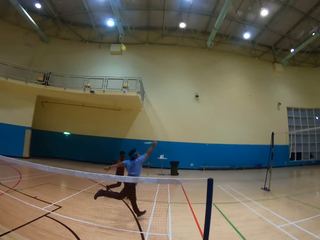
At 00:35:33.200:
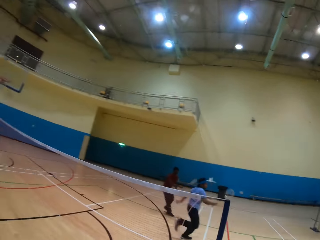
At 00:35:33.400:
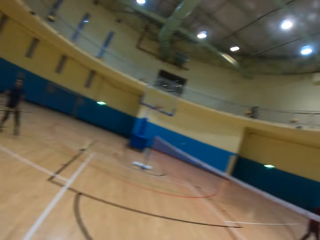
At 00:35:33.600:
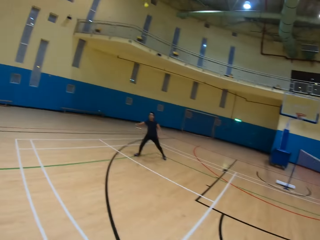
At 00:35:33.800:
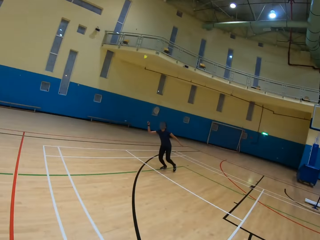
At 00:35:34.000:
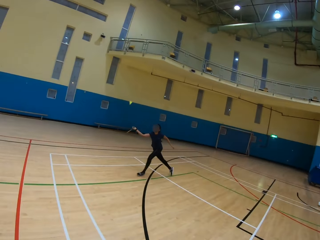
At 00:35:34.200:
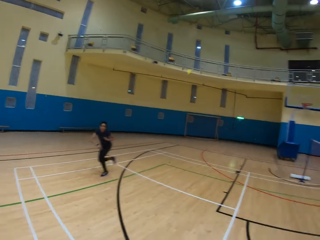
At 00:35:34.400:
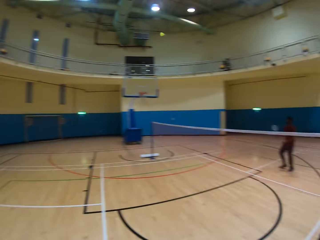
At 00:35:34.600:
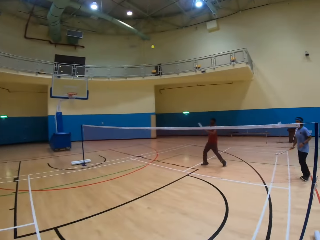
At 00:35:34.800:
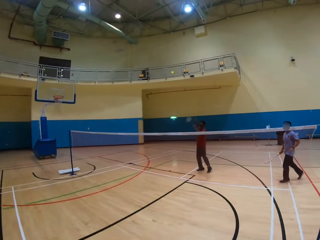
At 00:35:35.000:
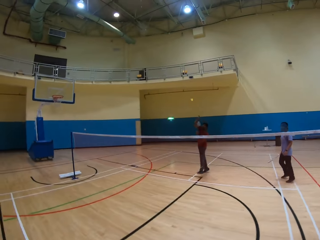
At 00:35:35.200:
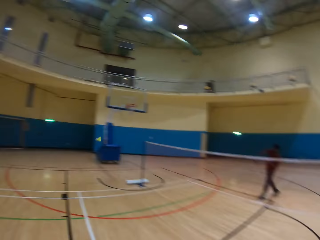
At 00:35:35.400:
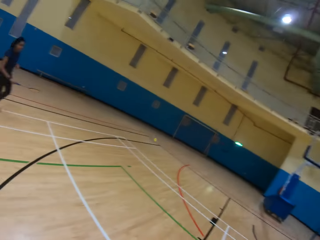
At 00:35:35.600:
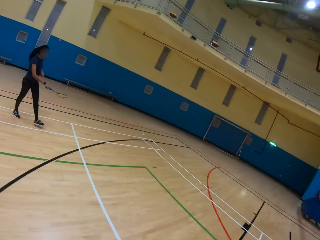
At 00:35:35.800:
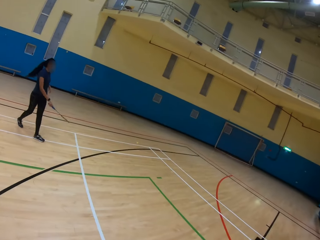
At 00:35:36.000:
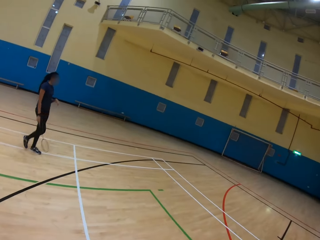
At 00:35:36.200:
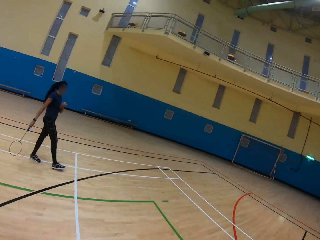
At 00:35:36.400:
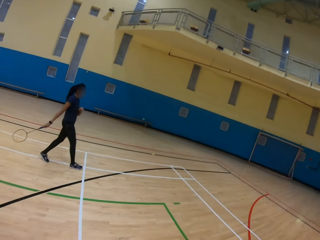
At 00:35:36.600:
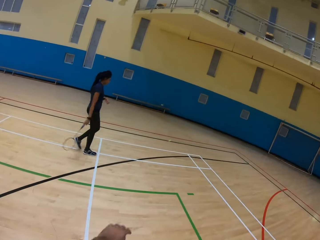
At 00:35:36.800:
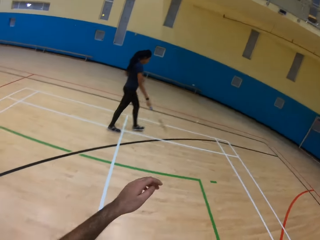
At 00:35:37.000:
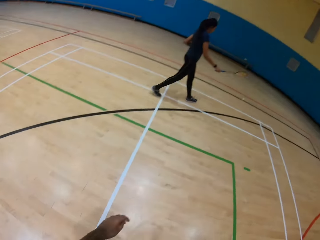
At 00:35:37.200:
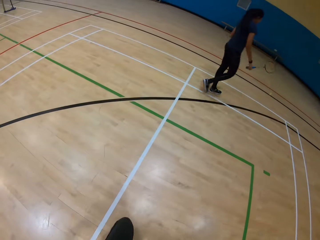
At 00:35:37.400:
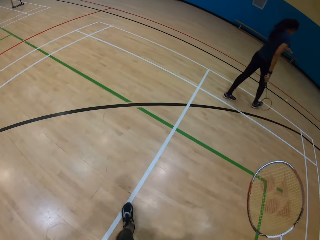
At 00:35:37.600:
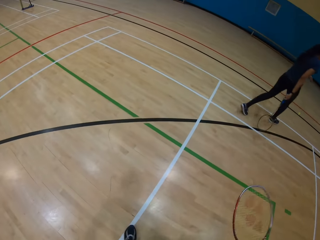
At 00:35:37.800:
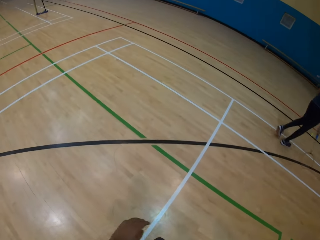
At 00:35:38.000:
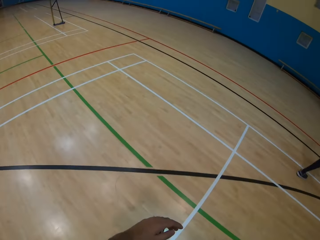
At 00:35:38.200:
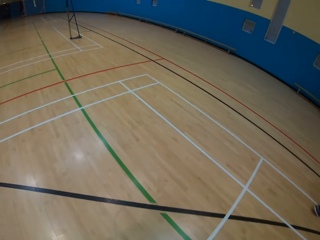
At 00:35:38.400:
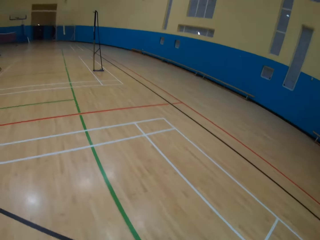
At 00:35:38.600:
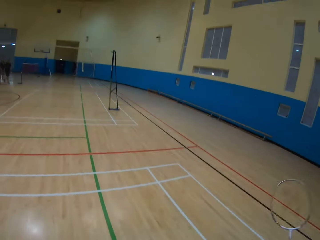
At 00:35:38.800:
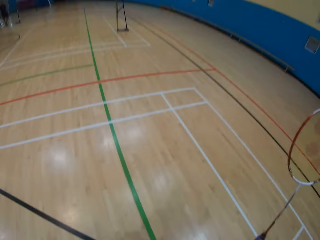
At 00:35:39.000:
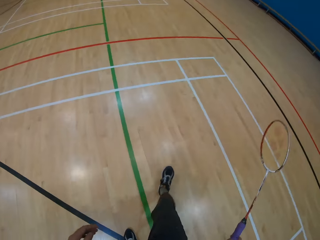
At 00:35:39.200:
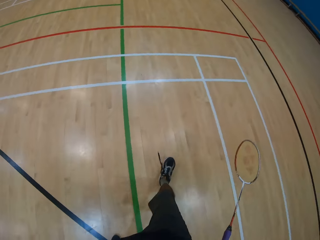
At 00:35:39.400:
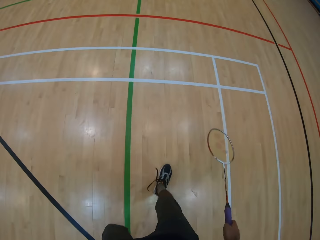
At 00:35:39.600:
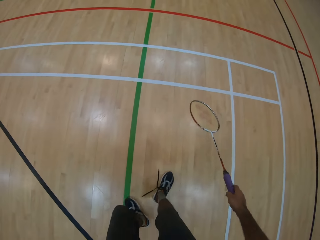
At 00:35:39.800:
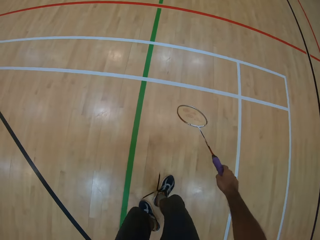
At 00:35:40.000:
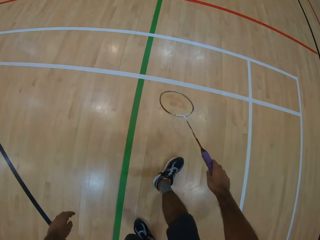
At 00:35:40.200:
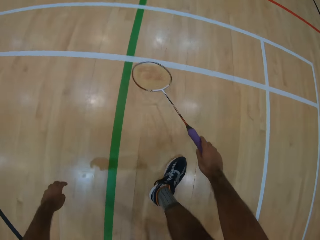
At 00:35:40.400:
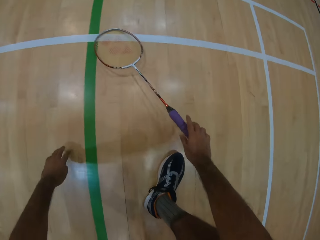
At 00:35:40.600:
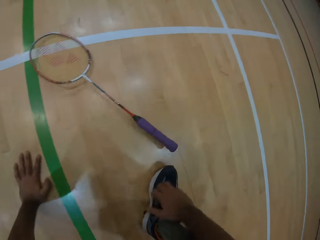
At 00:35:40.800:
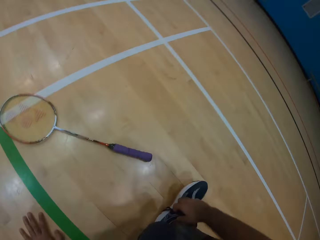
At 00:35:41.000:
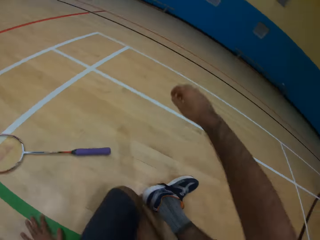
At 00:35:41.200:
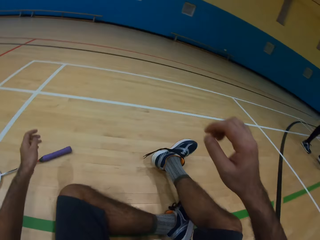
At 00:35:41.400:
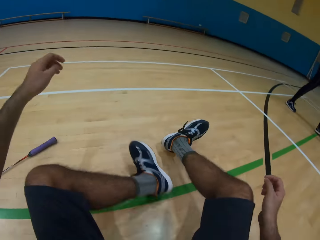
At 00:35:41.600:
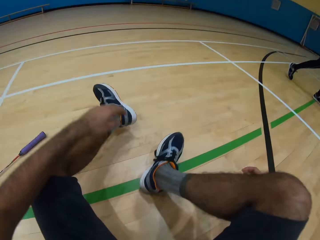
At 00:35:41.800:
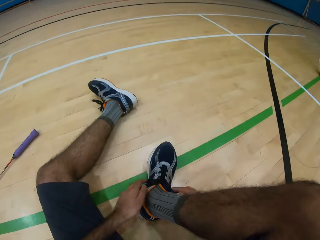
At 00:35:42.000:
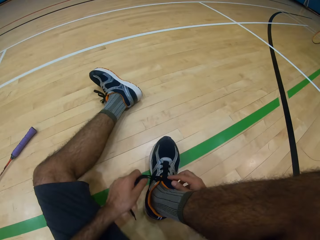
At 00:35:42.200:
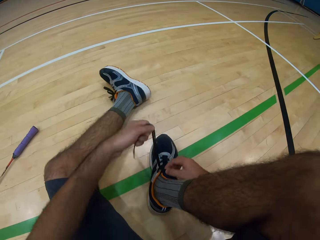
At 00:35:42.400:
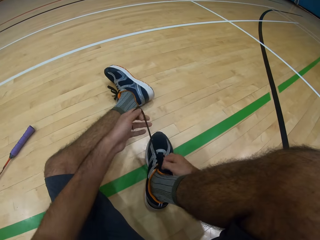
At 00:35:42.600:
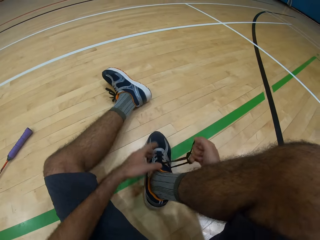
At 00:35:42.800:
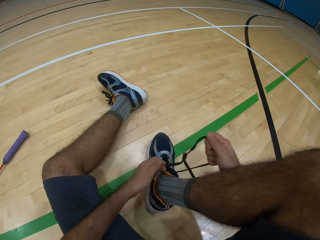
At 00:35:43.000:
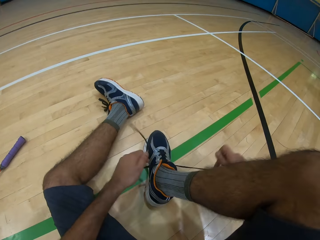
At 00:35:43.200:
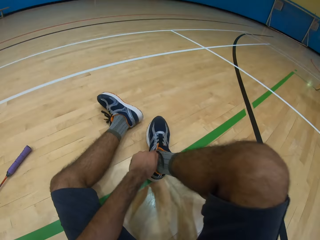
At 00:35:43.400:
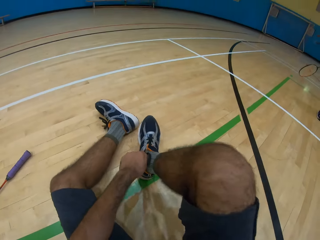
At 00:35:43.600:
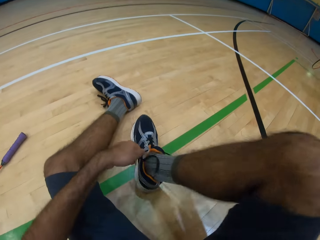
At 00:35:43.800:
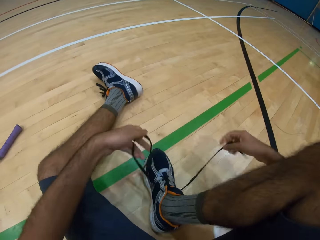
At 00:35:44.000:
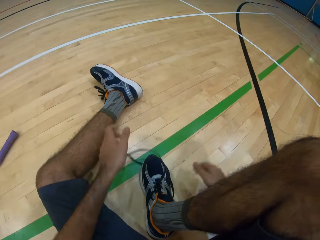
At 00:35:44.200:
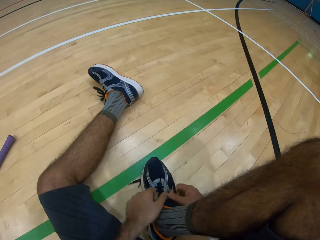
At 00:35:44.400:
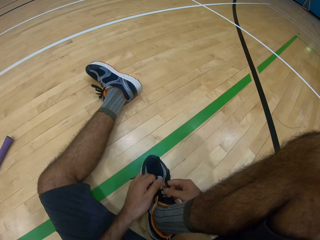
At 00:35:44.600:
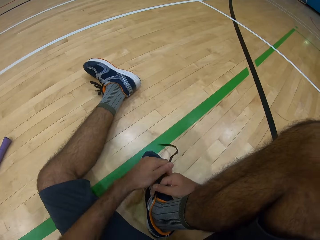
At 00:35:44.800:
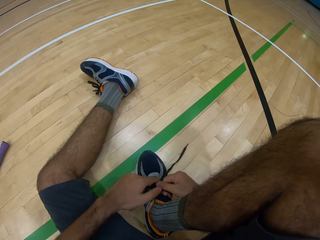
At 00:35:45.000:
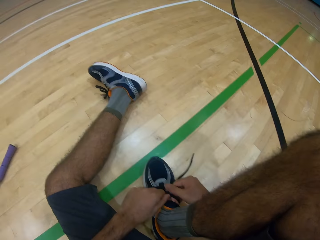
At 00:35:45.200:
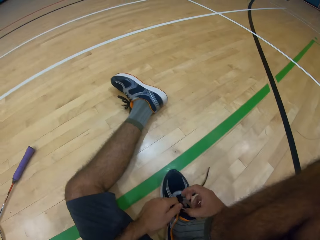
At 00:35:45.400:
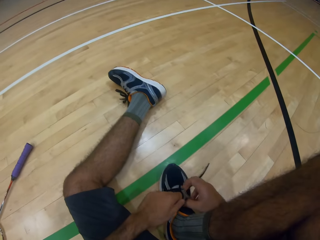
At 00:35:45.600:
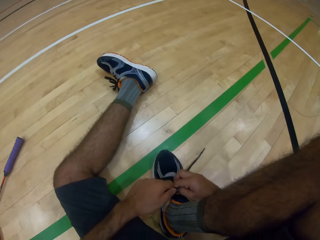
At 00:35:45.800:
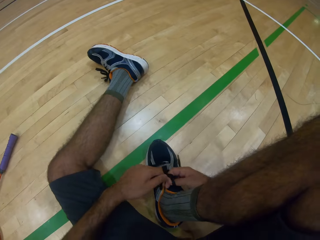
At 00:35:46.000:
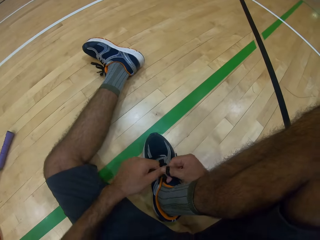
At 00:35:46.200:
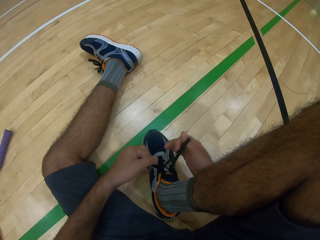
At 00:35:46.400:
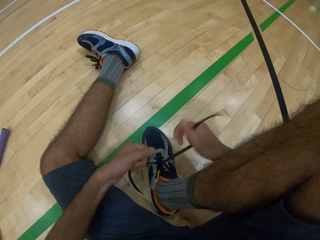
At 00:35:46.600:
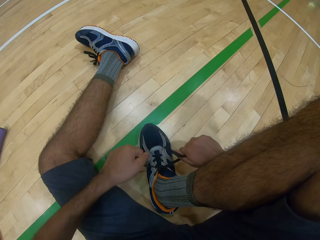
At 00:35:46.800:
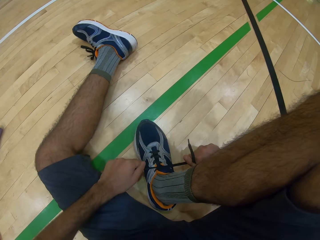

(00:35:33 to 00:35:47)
A man hits the shuttlecock. A woman hits the shuttlecock. Another man hits the shuttlecock. The camera wearer walks around the playing ground. They put the racket down, sit down, and tie the shoe laces.

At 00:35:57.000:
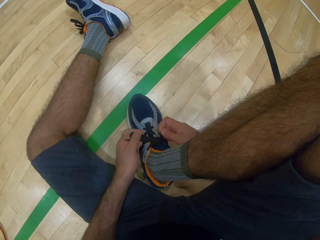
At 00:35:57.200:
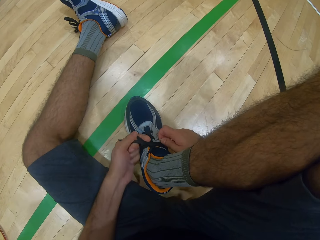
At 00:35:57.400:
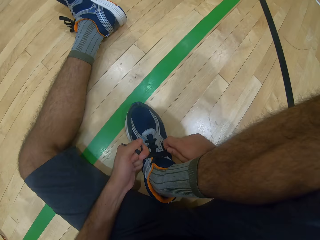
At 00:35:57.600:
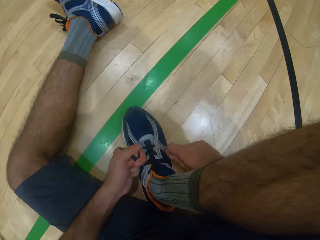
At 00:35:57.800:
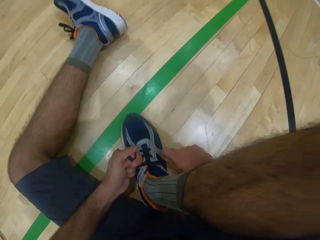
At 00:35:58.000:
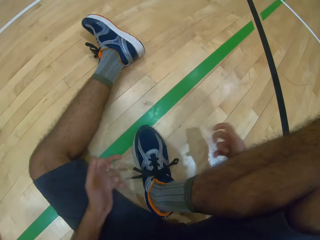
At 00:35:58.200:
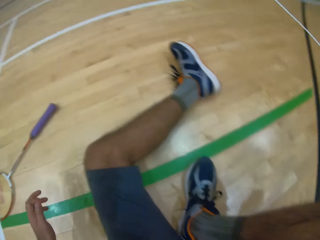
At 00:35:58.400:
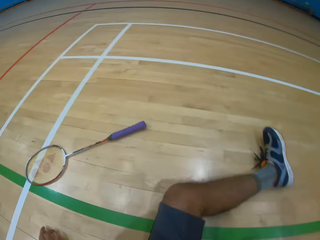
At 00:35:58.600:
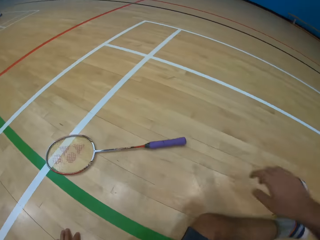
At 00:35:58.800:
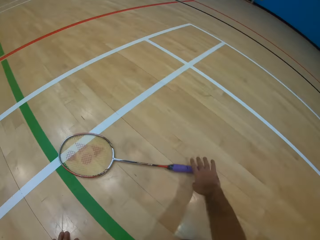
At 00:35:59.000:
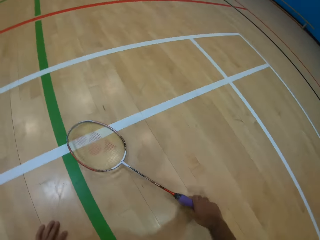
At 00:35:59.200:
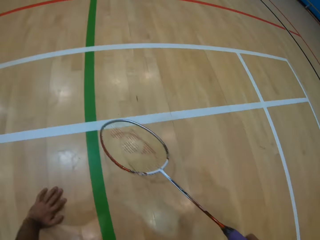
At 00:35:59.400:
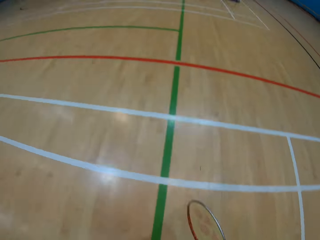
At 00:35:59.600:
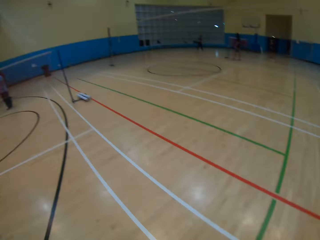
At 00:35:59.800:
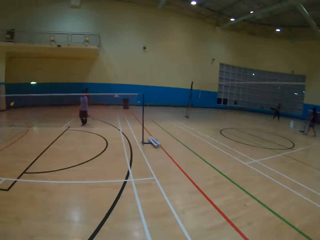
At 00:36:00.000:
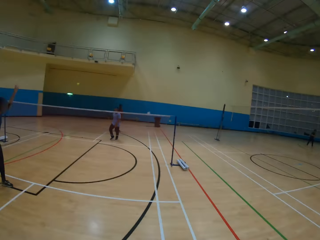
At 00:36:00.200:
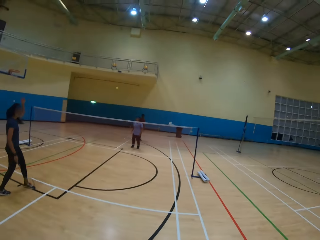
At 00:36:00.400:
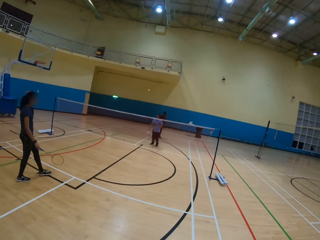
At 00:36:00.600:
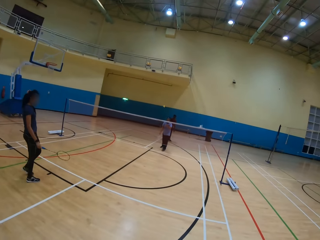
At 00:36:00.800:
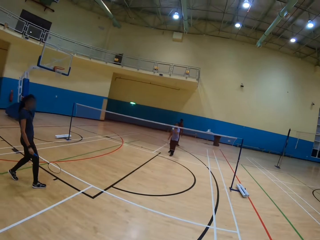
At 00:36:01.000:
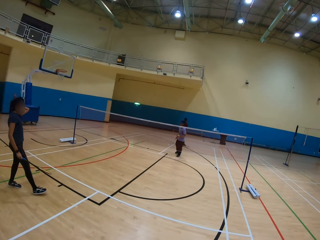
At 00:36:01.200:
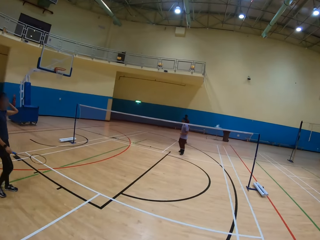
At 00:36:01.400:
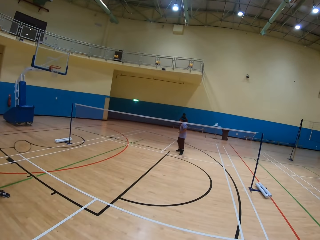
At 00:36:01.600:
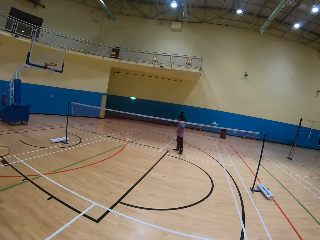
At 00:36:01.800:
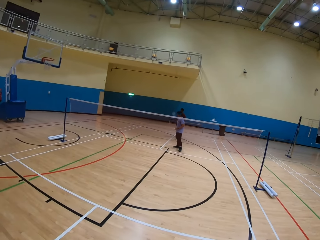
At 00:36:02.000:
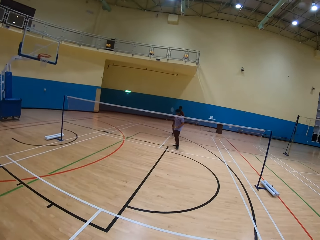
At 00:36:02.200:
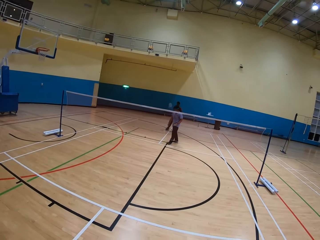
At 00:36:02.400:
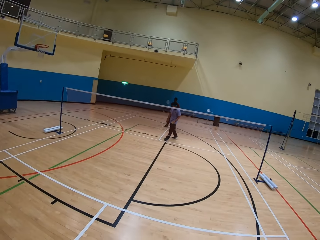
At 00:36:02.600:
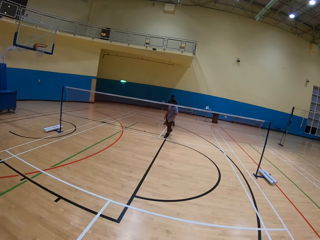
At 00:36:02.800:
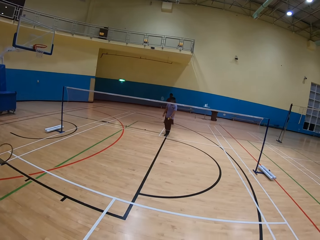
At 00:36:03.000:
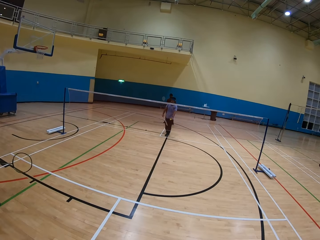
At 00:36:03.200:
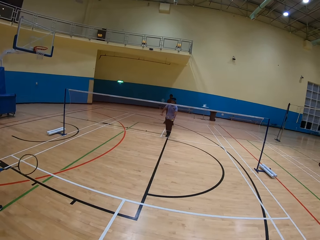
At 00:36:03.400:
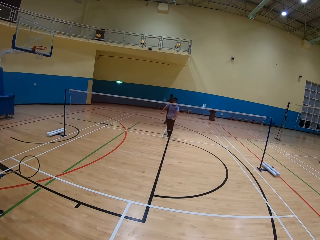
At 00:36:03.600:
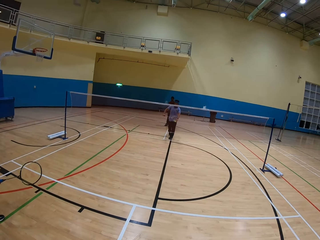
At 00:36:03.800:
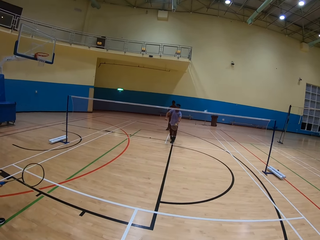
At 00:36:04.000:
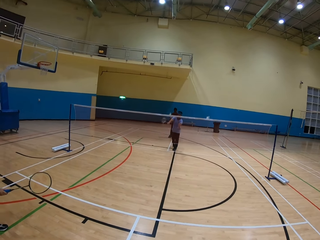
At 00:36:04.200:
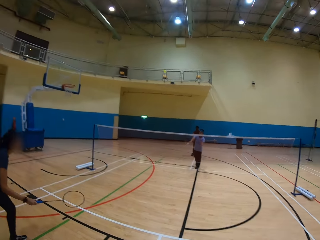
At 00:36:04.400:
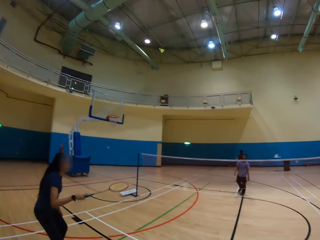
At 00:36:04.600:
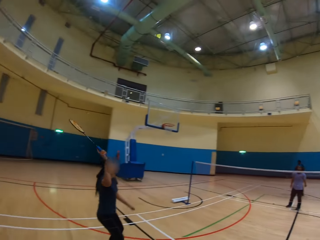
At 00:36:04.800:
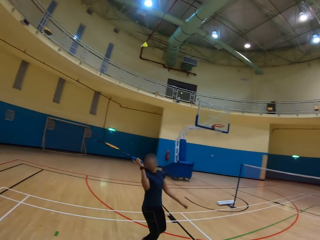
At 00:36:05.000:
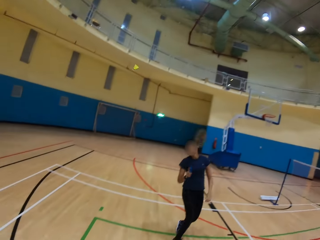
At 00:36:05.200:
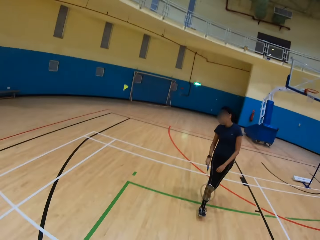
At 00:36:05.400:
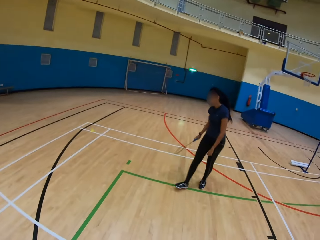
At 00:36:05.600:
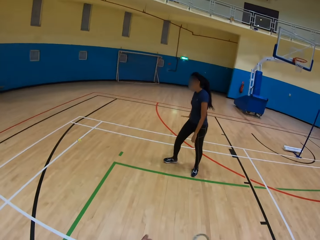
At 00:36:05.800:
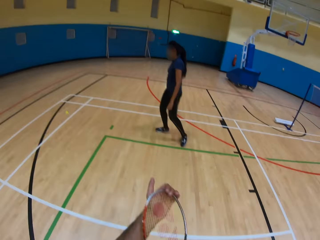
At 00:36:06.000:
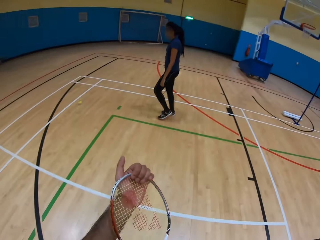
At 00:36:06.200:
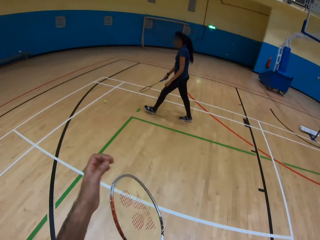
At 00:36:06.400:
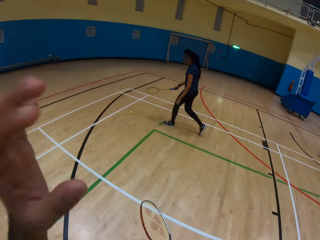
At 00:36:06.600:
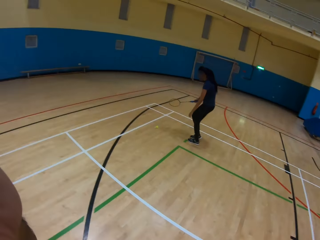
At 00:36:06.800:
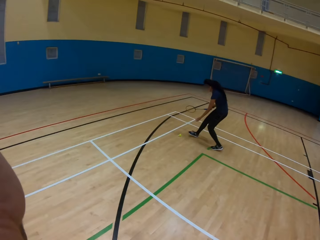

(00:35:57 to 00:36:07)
The camera wearer picks up the racket on the ground. They look around. A man picks the shuttlecock. The man hits the shuttlecock.
